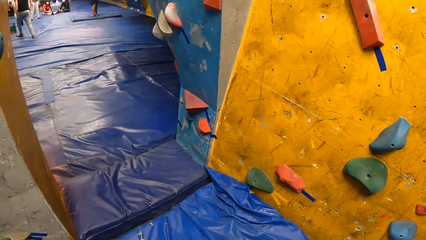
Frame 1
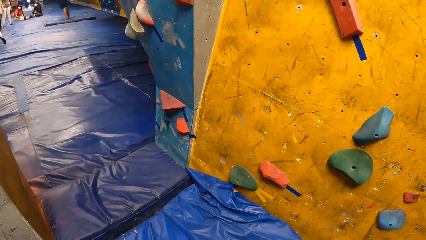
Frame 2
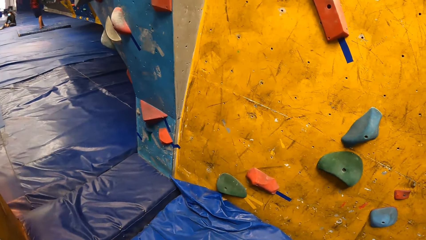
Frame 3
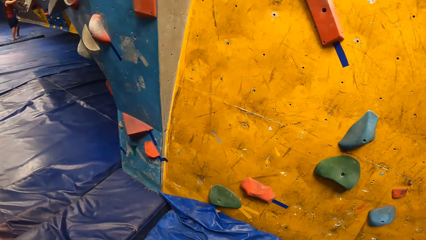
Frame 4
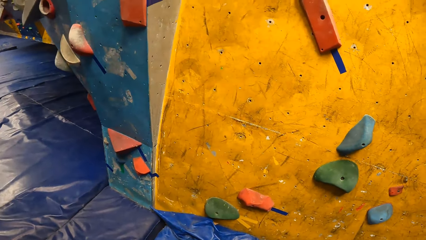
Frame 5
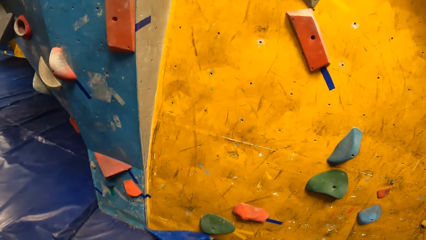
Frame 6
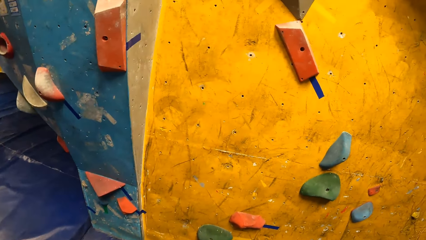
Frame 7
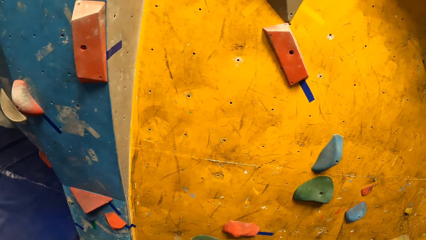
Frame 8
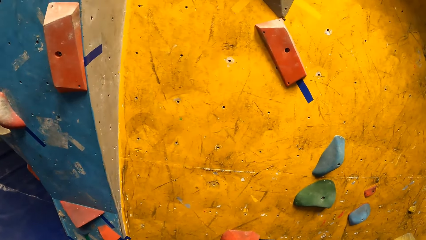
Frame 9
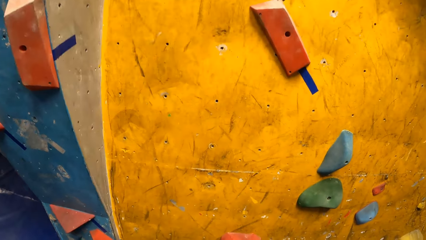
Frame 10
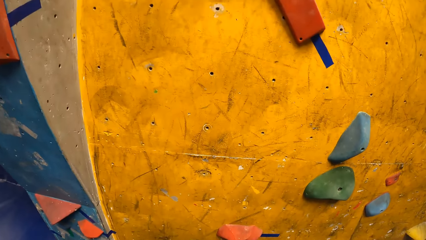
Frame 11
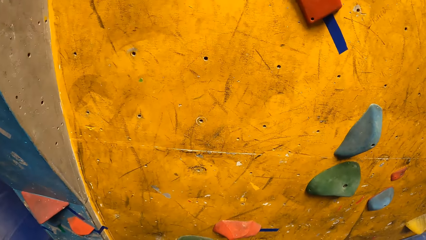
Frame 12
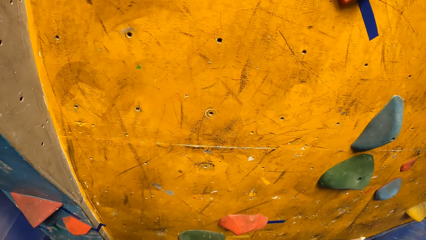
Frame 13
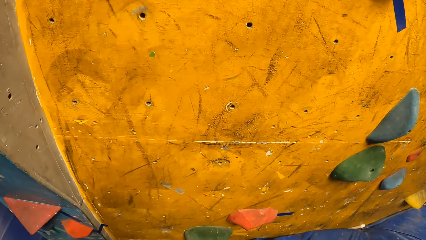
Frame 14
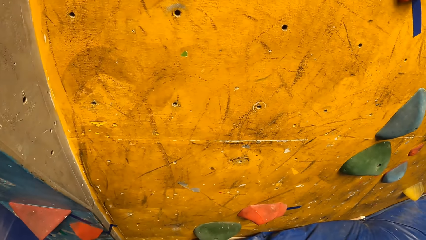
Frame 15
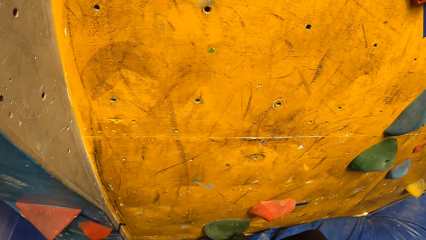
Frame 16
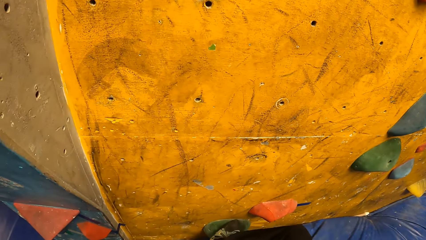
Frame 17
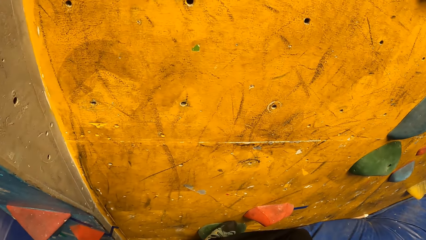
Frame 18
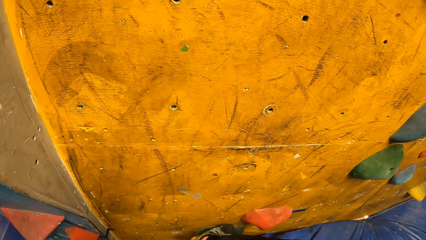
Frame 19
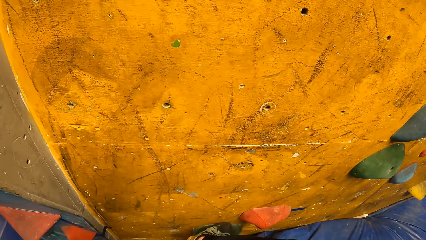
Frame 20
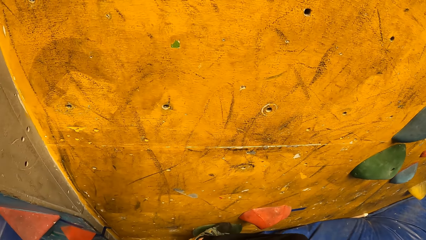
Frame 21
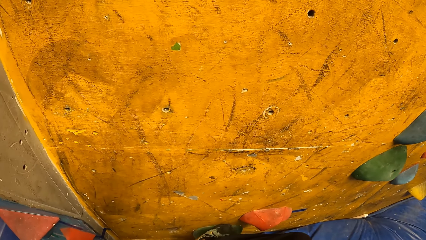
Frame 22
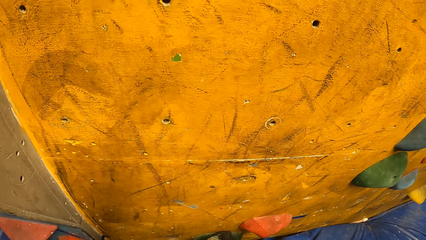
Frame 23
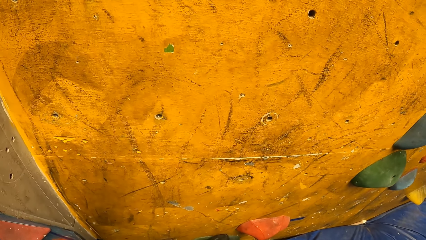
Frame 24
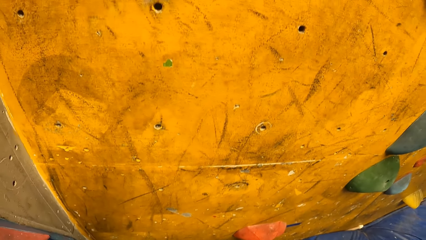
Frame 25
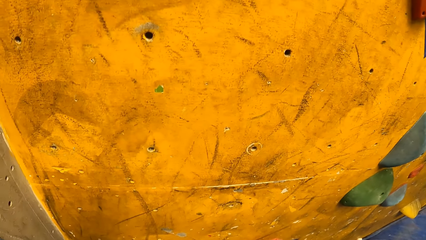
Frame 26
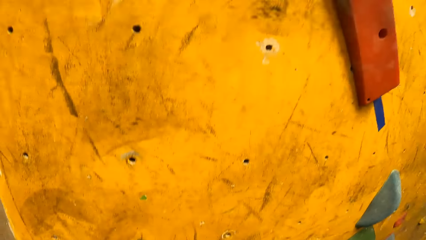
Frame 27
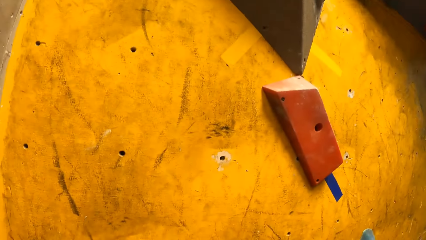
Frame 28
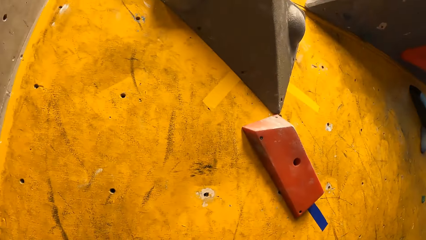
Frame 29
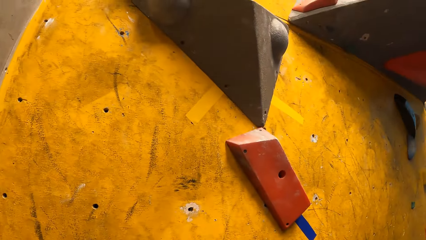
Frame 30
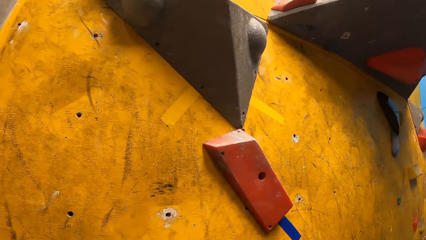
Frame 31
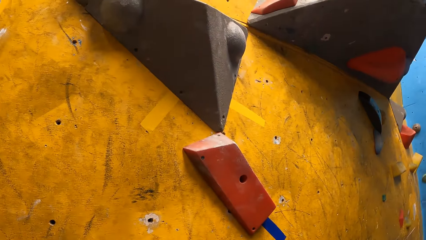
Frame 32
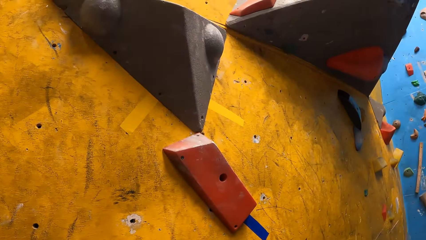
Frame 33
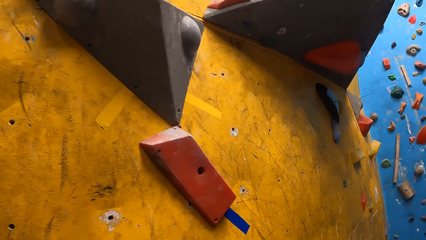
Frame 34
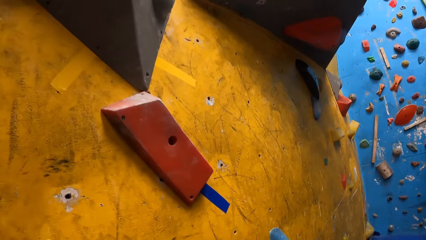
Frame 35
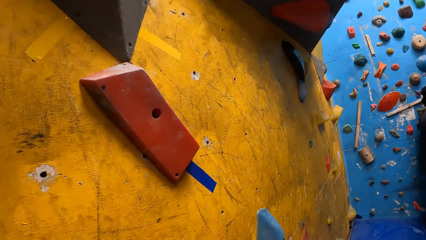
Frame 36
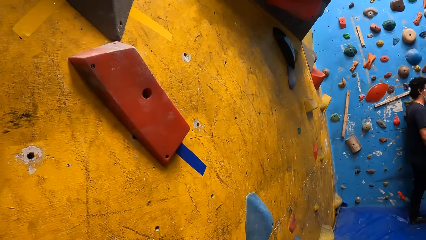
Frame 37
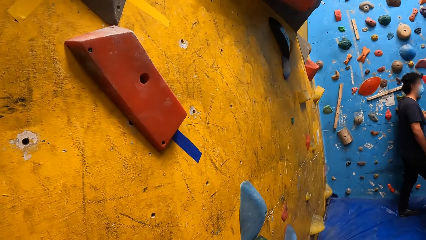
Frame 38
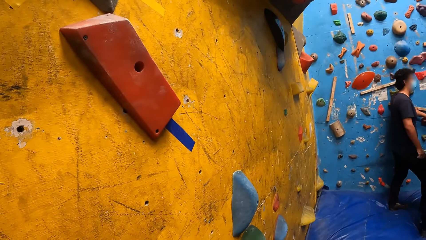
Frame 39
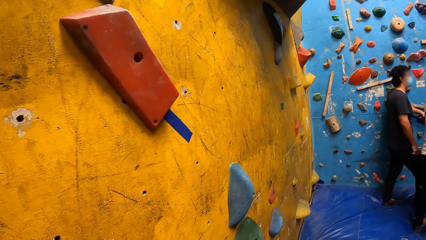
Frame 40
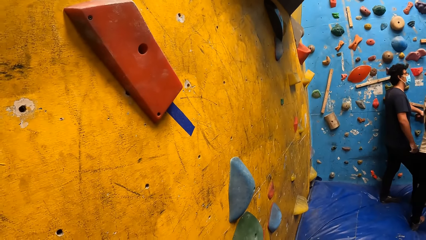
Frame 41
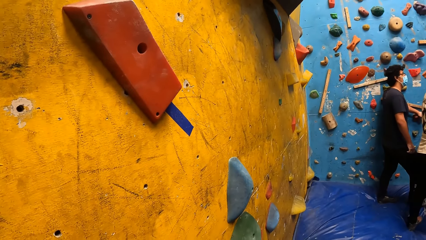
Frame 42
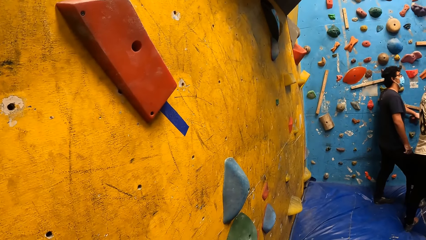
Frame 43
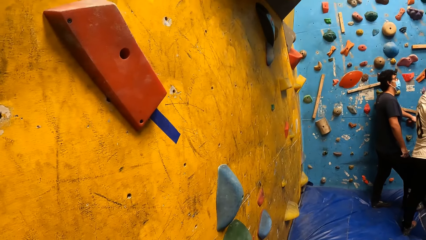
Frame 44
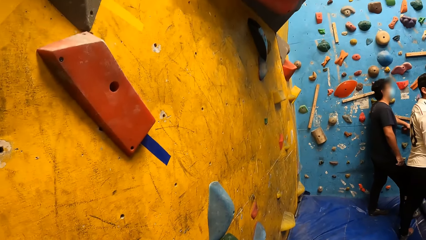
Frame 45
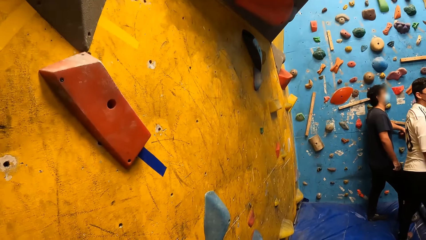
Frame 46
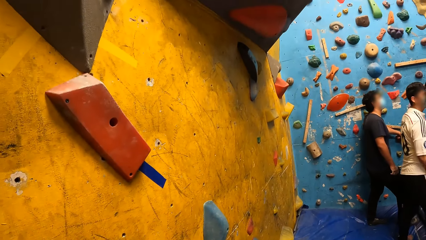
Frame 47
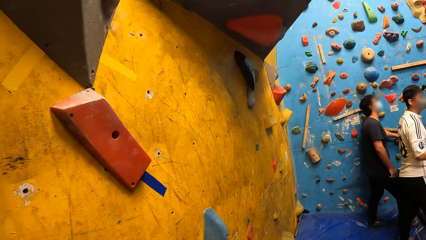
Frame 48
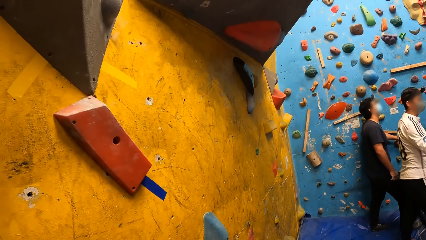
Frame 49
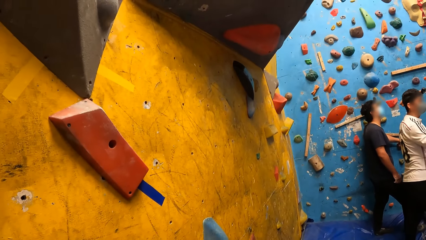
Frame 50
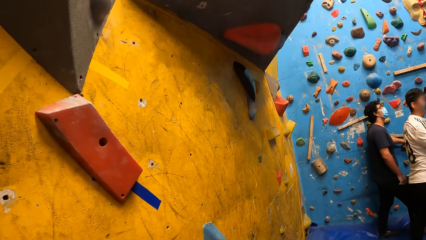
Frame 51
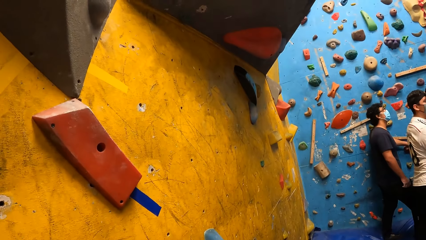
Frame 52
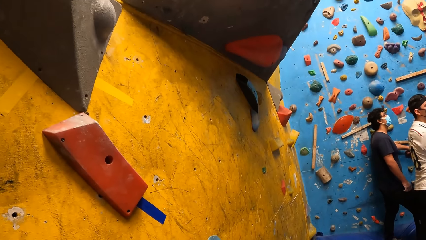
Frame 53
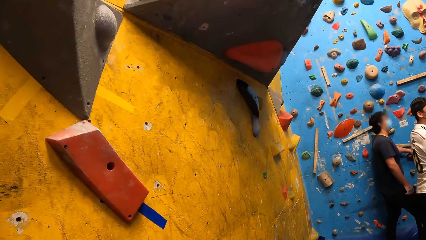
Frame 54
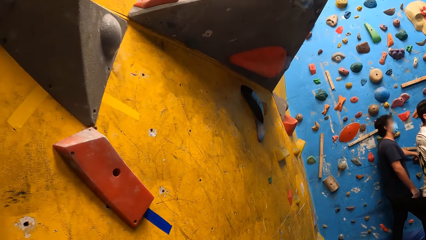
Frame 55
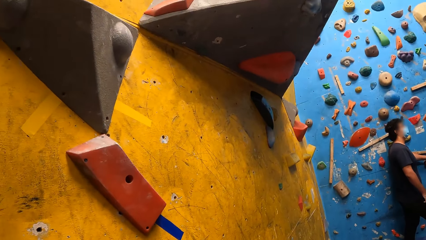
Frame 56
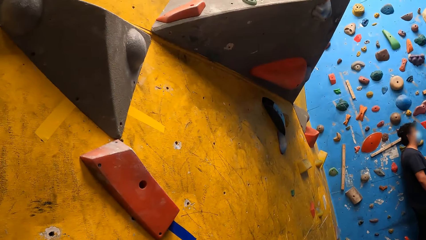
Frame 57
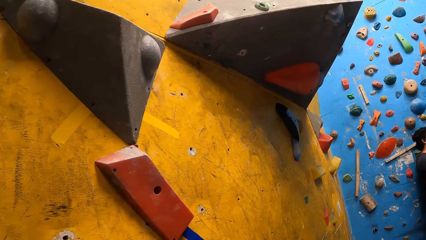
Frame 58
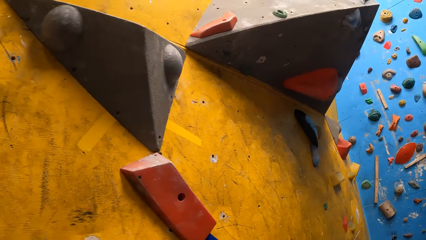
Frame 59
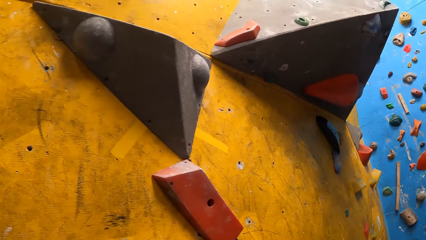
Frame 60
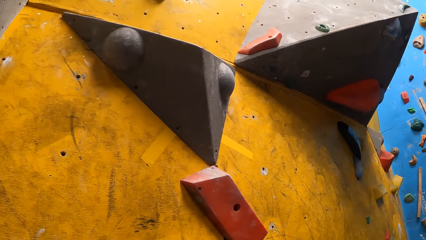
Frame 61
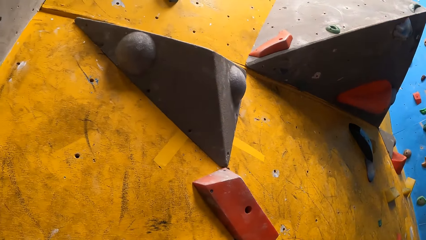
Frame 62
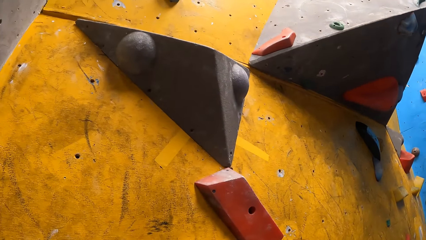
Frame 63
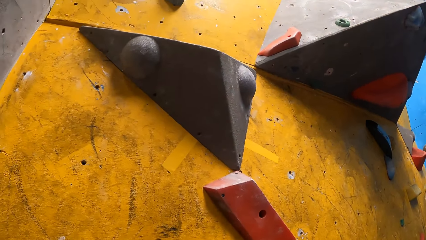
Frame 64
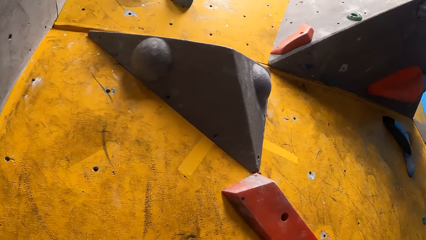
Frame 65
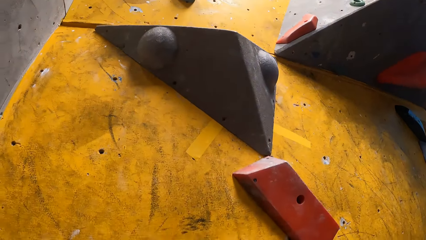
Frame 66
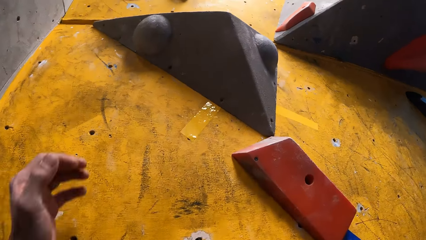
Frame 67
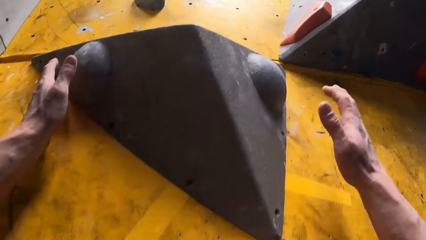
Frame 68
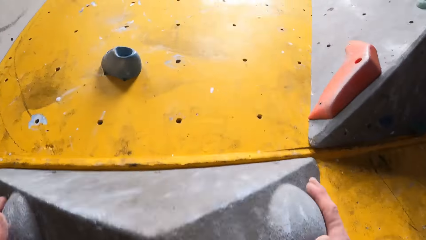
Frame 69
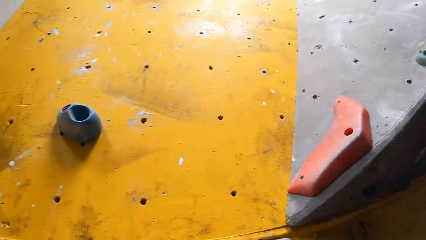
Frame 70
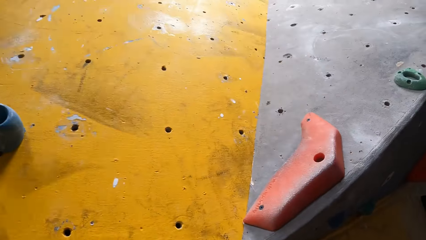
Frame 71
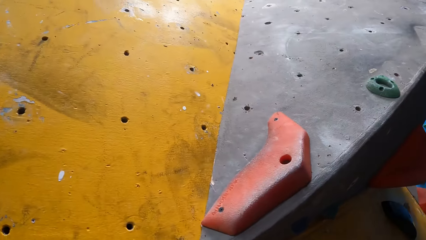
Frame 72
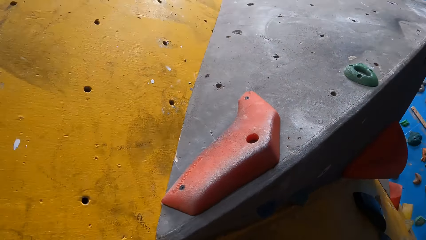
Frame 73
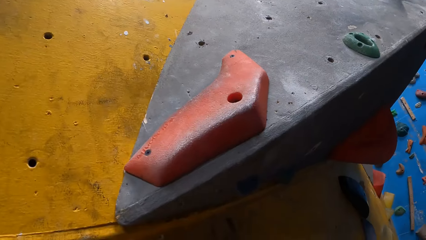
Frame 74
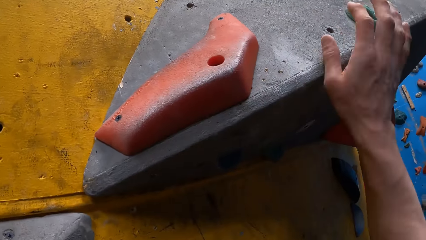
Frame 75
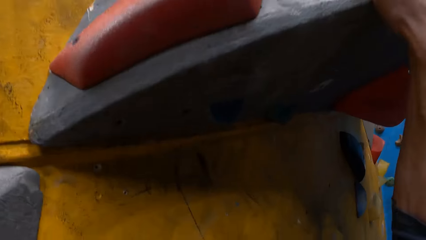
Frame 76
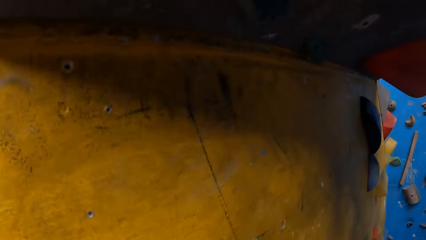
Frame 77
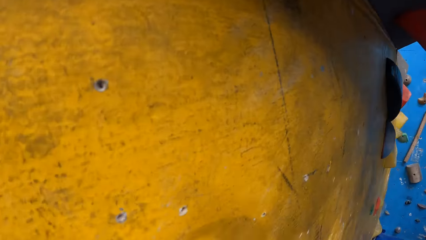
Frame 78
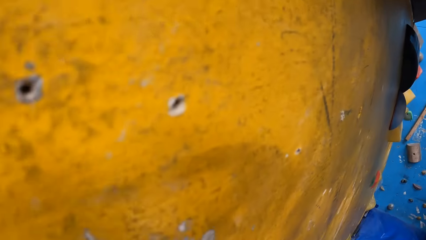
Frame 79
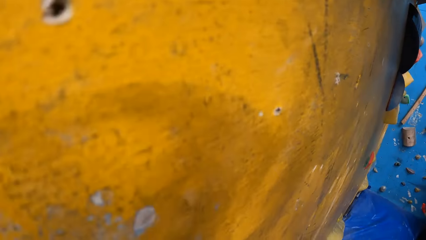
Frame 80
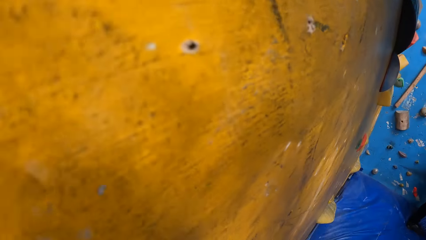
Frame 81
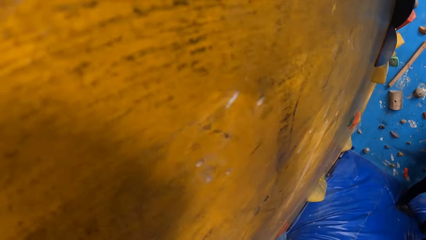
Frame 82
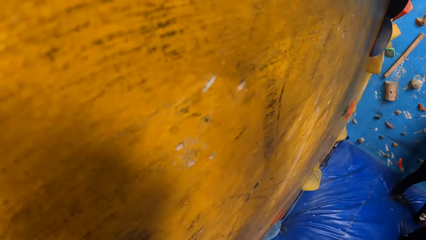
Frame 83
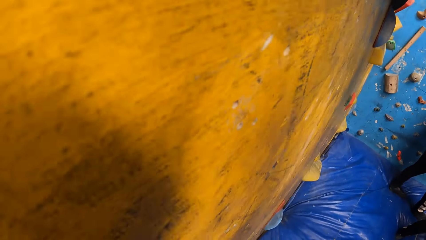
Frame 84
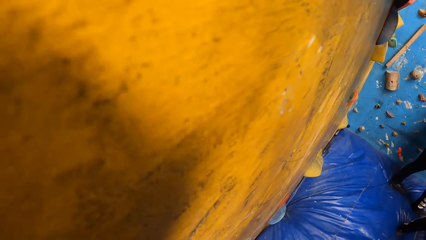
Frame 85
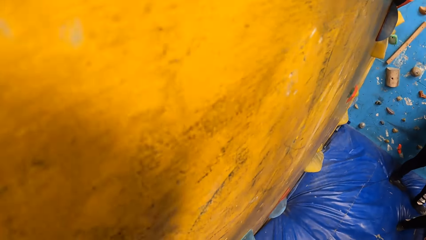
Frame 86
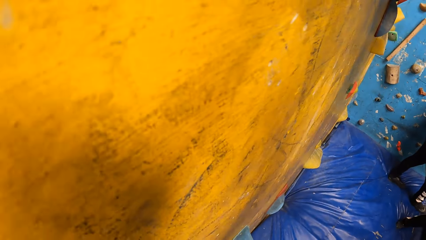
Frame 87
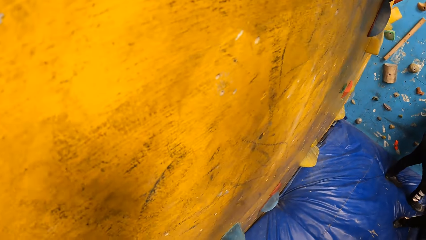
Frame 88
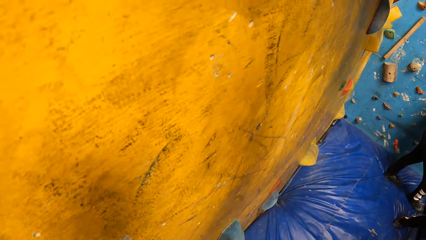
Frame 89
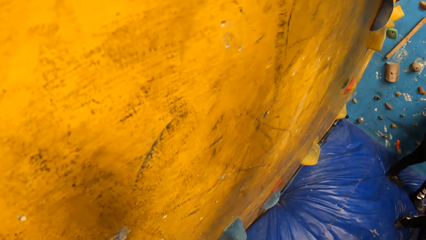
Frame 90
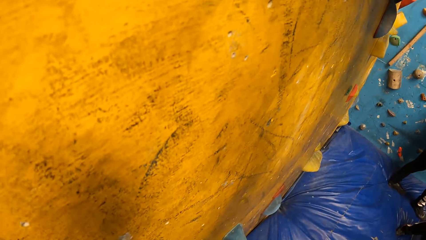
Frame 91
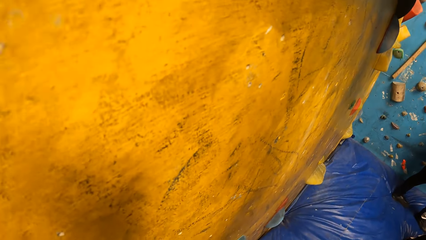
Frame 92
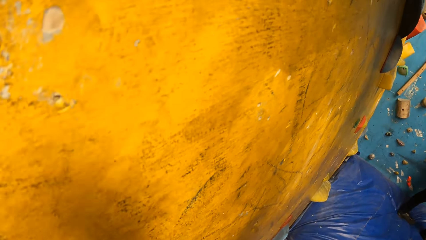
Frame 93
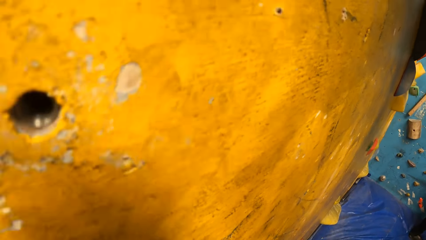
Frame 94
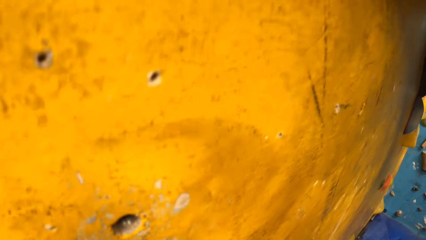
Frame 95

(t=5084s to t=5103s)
The camera wearer climbs the indoor climbing wall with both hands and both legs.
